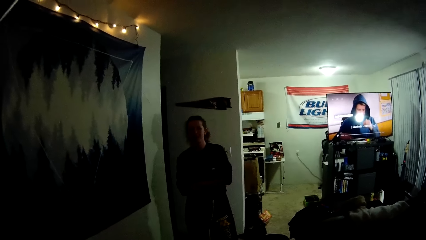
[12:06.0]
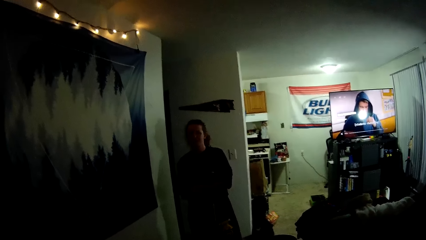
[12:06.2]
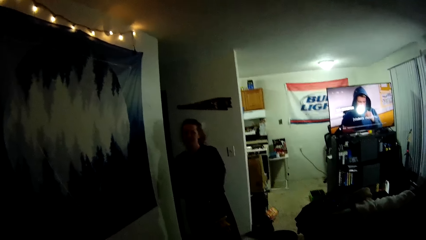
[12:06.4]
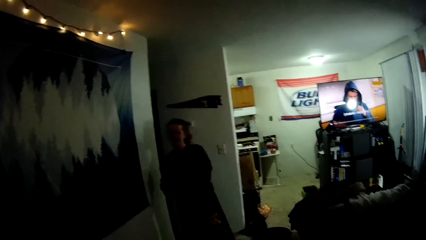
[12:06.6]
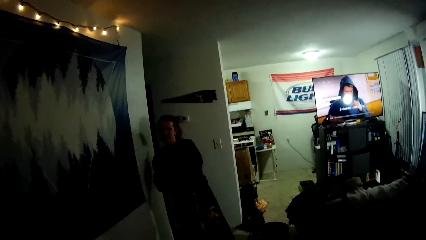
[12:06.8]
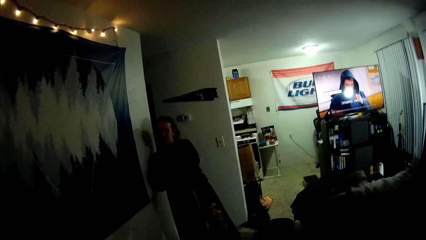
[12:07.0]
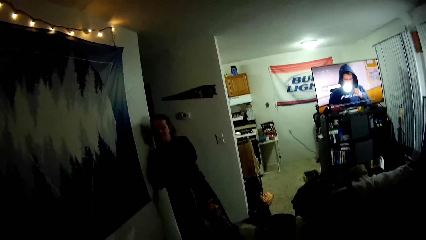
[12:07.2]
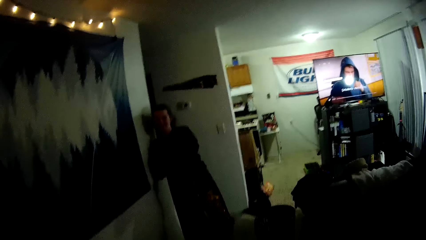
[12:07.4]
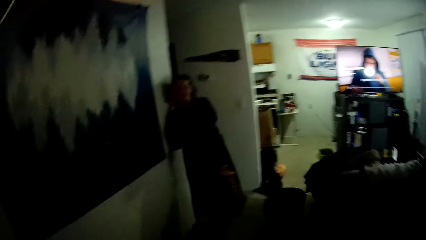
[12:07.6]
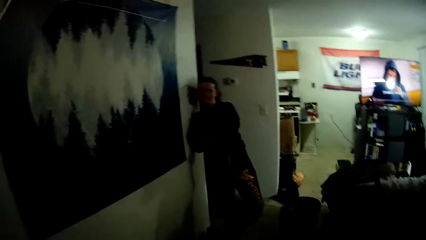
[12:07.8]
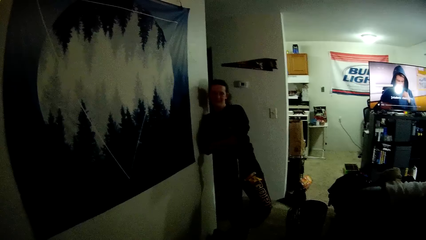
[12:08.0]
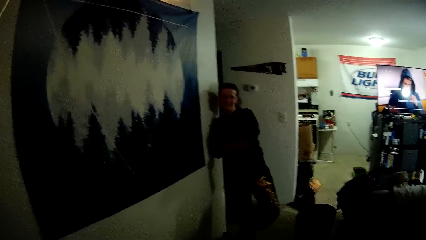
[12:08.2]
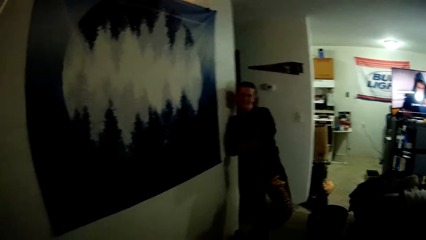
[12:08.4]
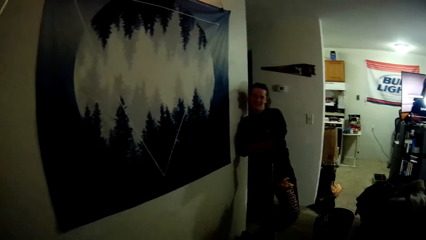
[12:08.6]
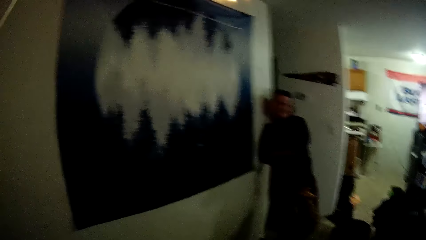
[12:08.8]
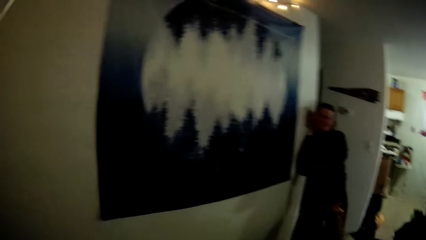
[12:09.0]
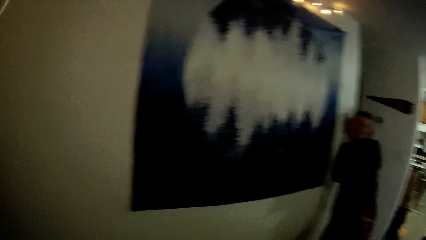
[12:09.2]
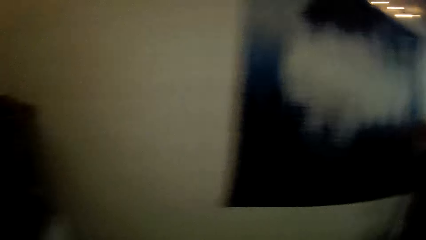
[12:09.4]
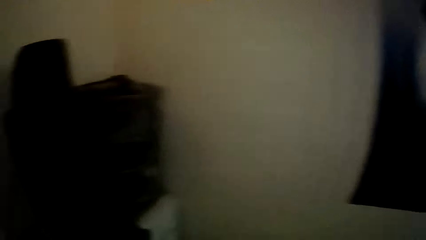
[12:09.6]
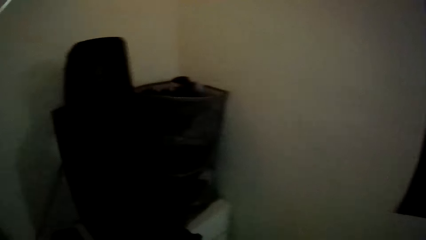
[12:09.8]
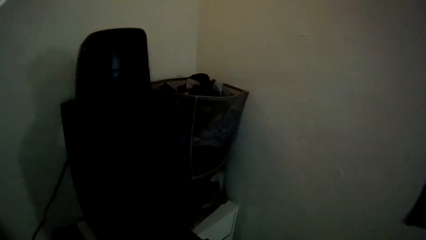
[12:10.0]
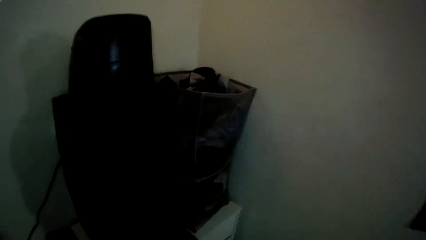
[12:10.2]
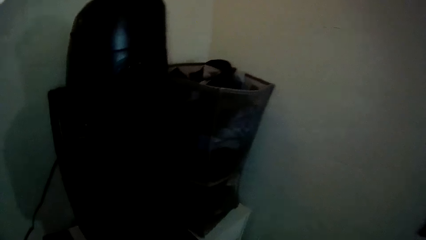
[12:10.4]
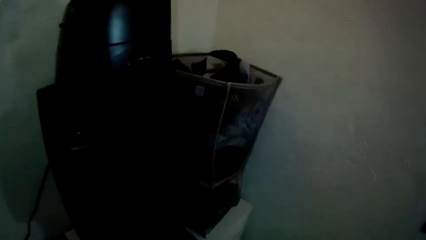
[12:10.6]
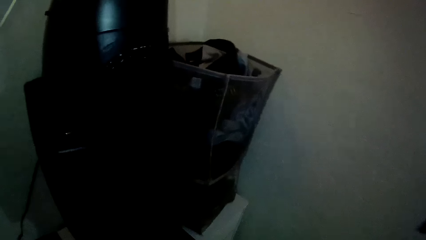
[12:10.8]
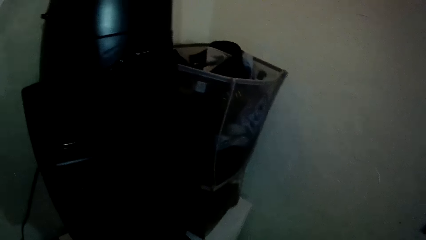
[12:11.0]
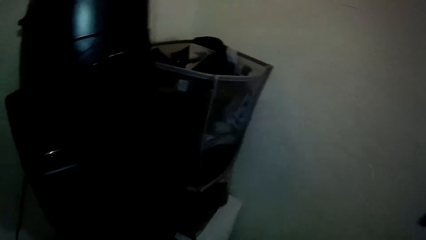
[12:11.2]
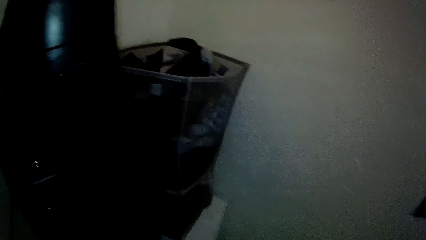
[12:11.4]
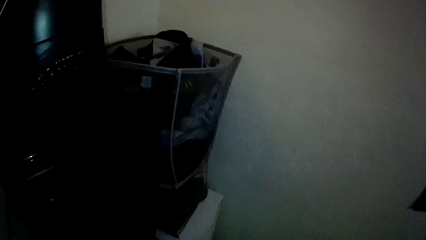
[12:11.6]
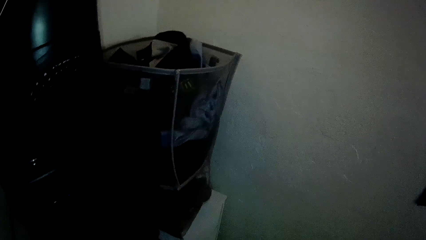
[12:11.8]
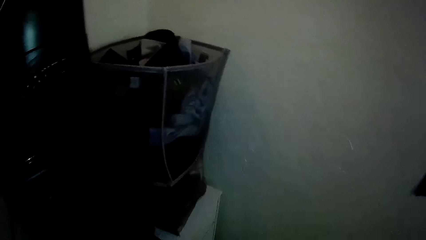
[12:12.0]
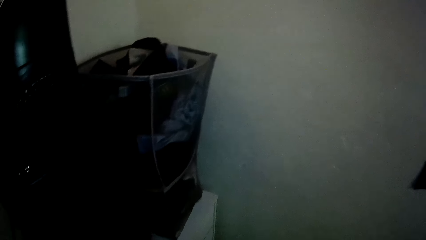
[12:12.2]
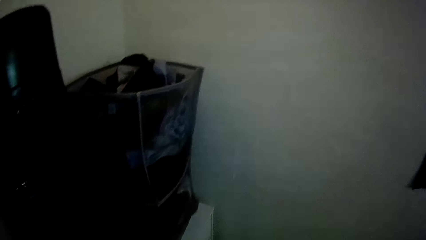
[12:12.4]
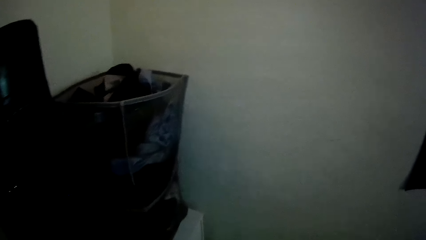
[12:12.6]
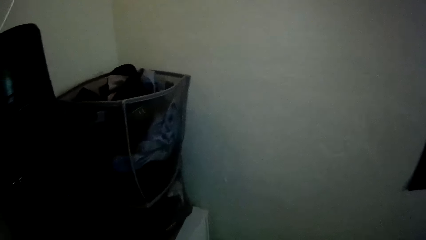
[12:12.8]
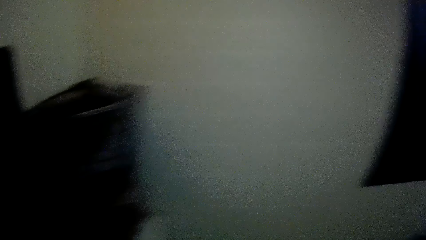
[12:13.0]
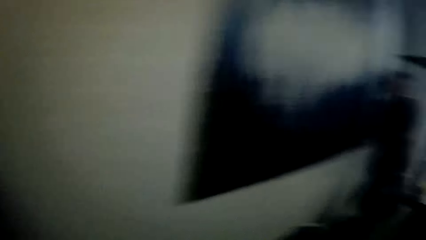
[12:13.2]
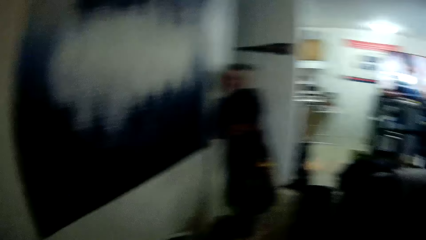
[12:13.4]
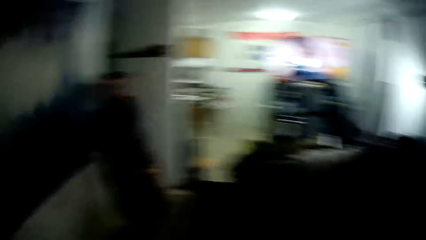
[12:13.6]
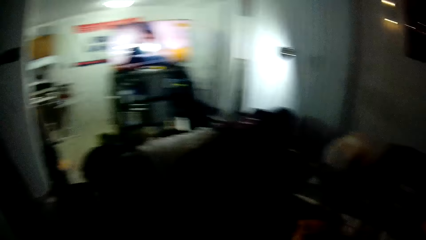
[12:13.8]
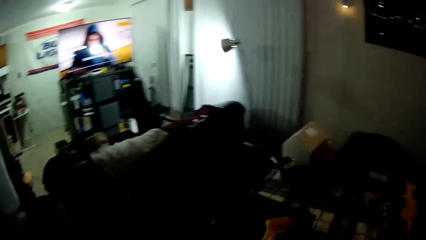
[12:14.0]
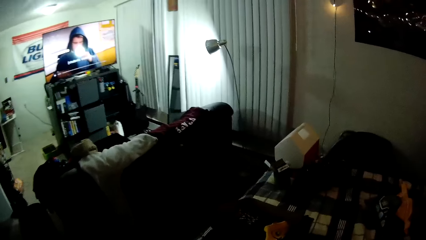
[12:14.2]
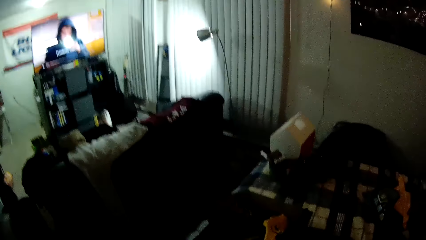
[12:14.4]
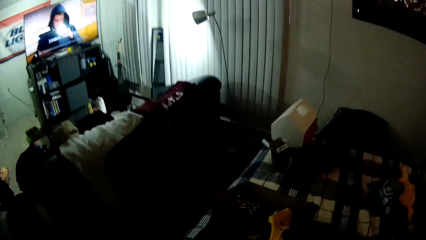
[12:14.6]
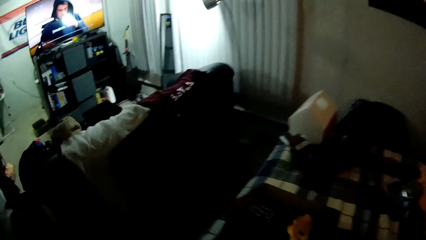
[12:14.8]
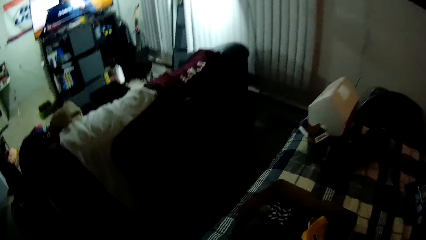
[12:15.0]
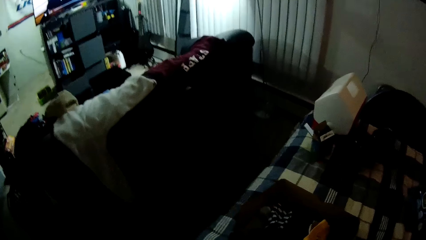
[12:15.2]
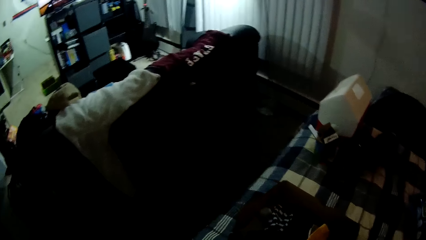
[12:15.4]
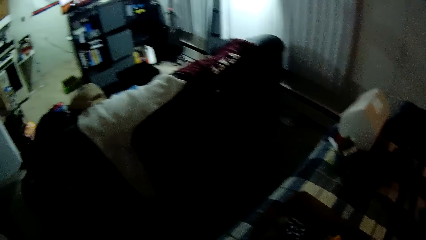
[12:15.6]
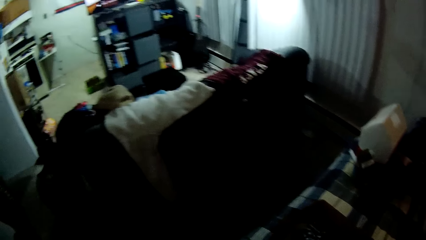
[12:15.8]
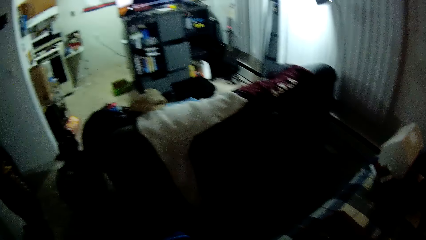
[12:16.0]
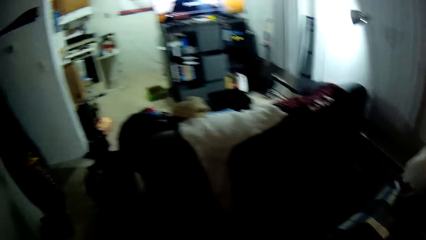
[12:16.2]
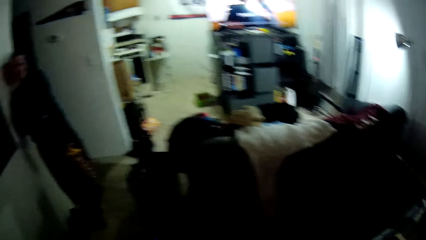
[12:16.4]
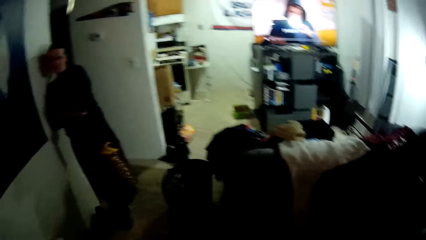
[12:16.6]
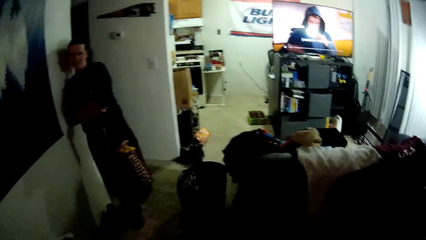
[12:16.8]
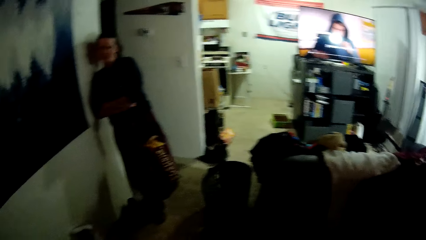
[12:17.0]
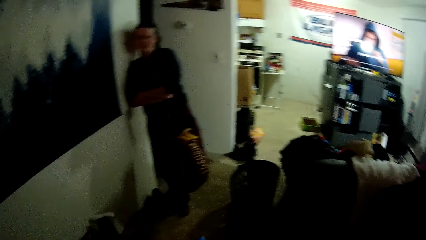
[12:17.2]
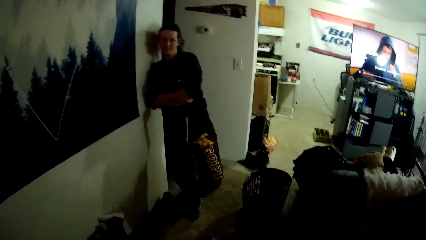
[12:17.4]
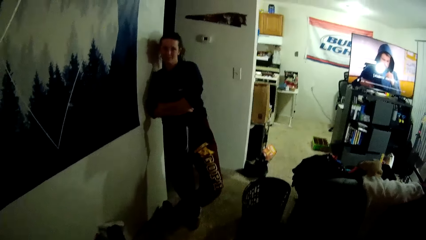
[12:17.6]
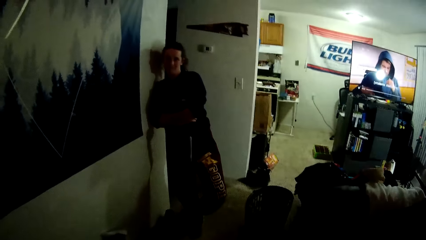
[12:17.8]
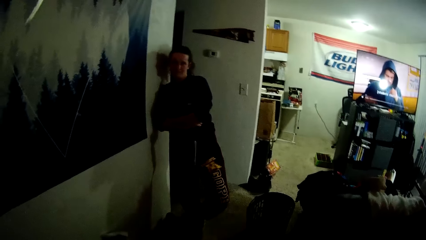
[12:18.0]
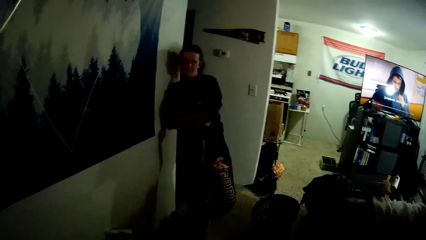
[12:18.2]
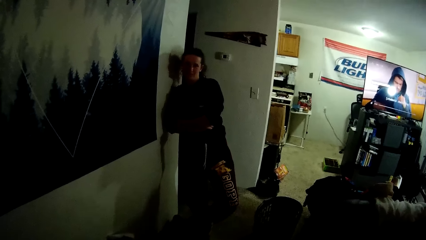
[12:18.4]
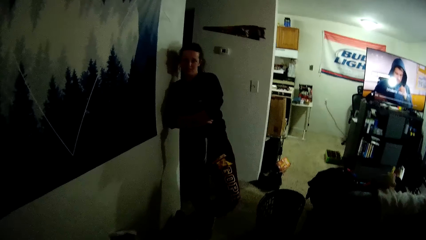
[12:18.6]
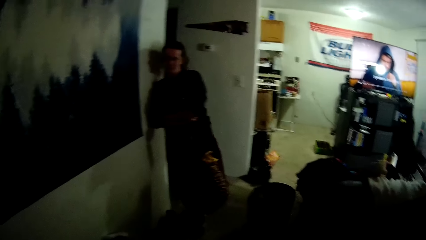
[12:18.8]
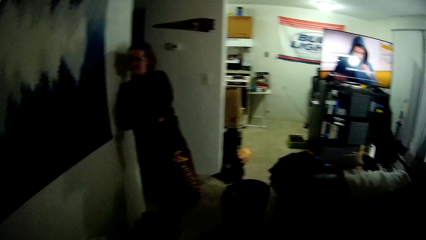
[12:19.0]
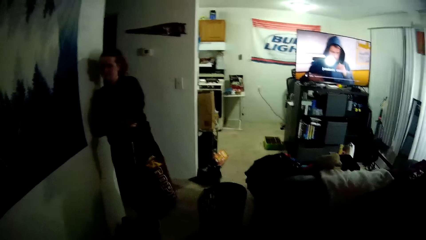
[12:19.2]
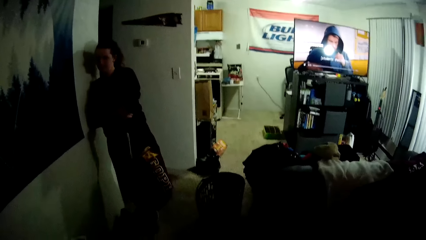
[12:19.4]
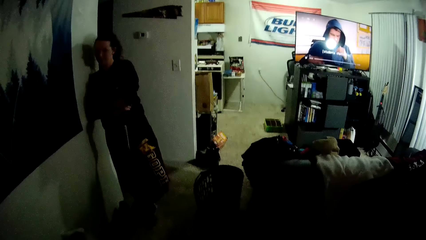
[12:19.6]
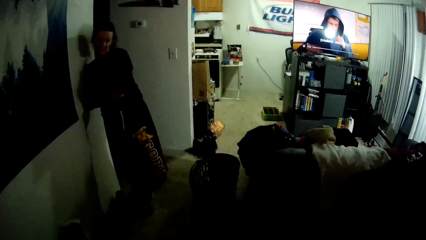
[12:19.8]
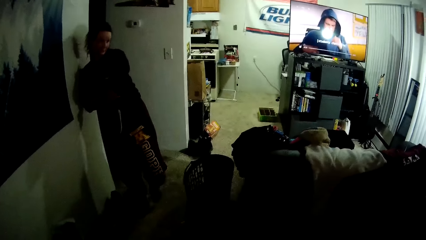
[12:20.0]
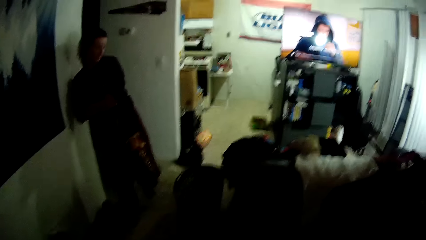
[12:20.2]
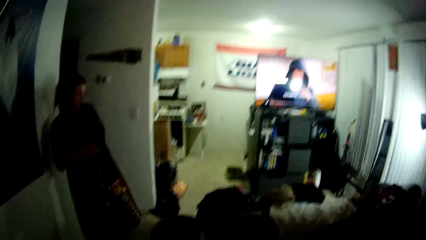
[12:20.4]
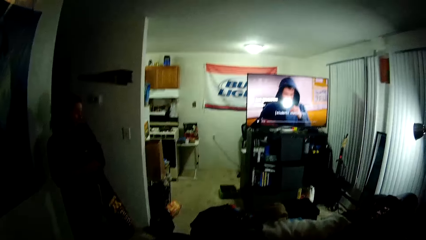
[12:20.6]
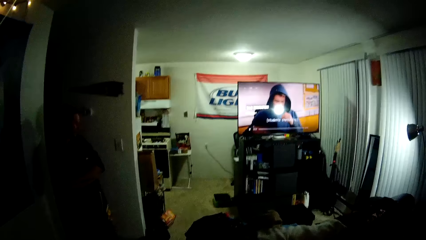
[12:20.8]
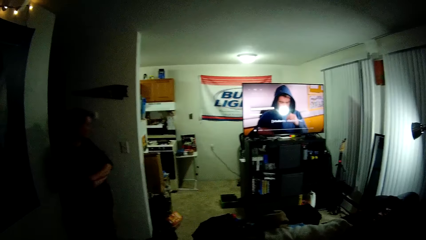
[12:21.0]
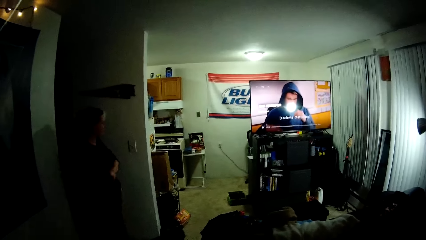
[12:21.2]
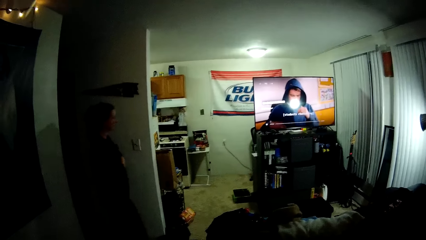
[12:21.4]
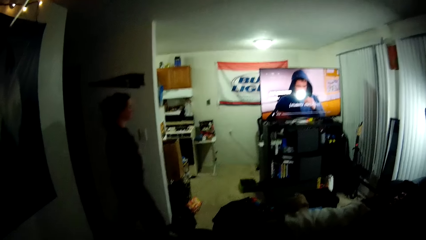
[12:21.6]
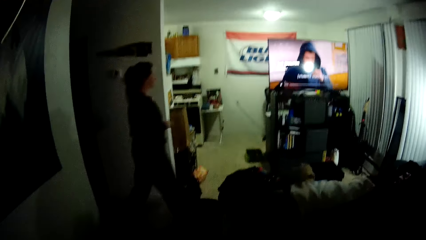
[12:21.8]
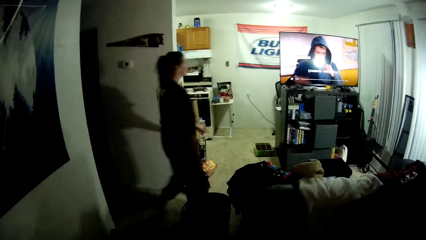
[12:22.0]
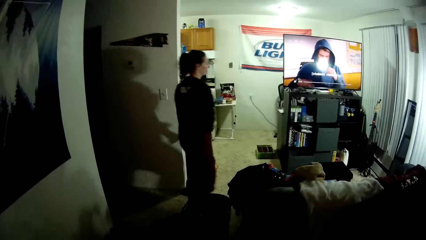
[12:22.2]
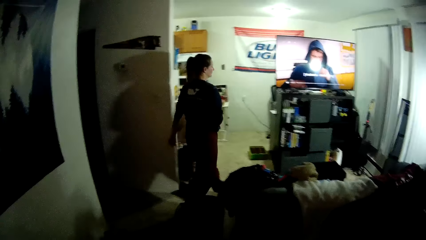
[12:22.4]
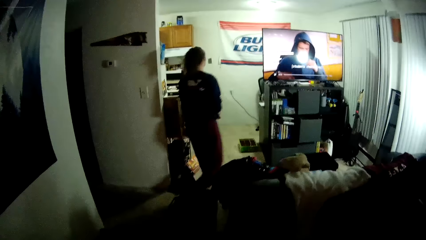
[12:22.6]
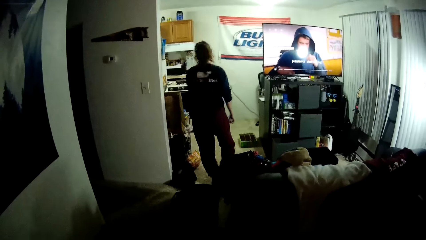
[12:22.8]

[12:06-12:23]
The camera wearer interacts with the woman. The woman leans on the wall. The camera wearer turns to the drawer. They put the cloth in the drawer. They turn to the bed. They move to the bed. They look at the woman. The woman walks to the kitchen.
